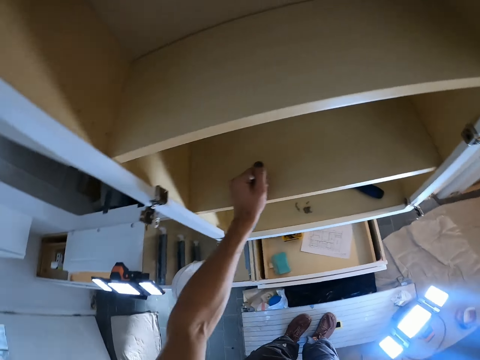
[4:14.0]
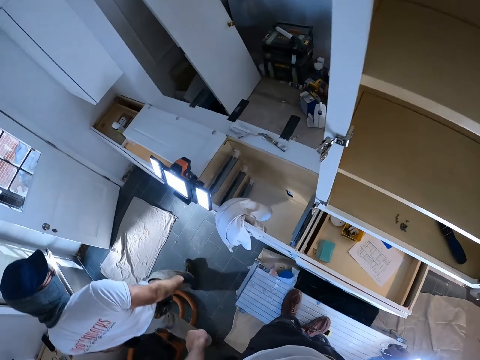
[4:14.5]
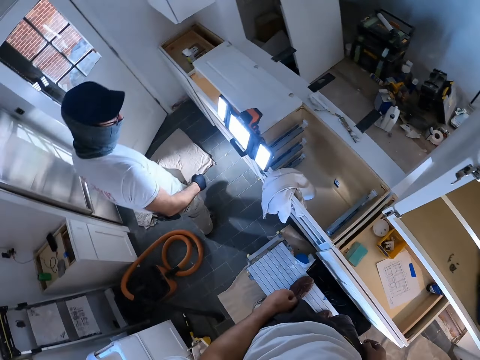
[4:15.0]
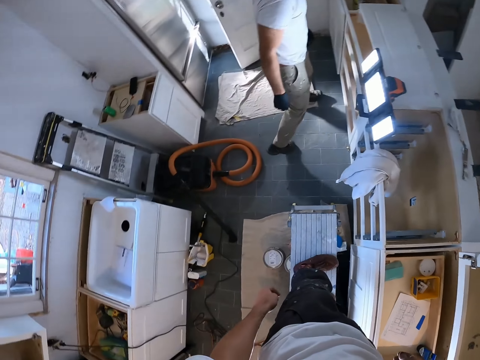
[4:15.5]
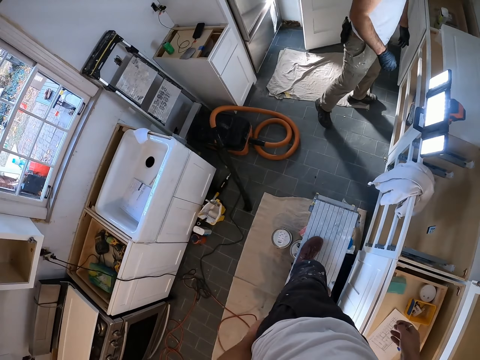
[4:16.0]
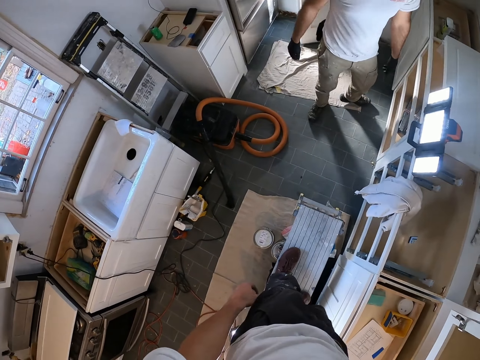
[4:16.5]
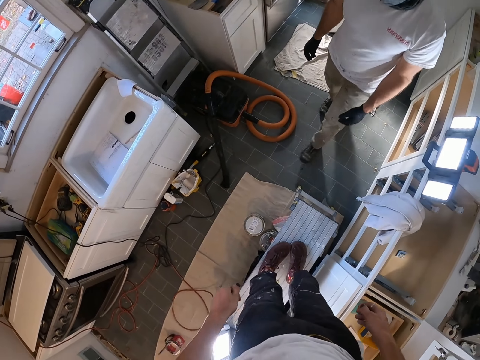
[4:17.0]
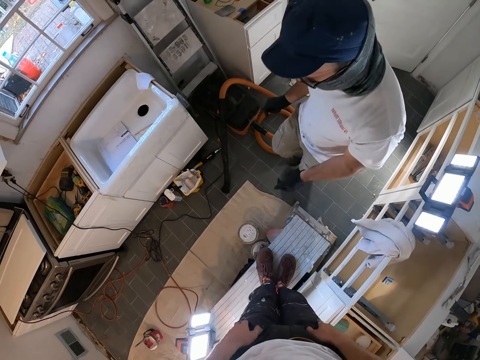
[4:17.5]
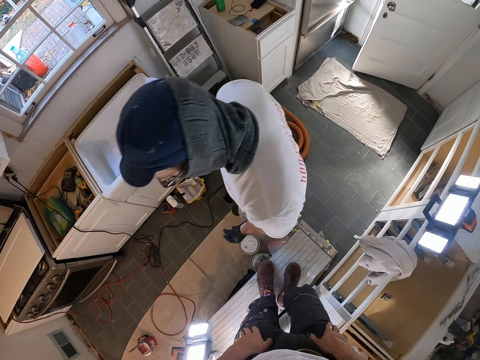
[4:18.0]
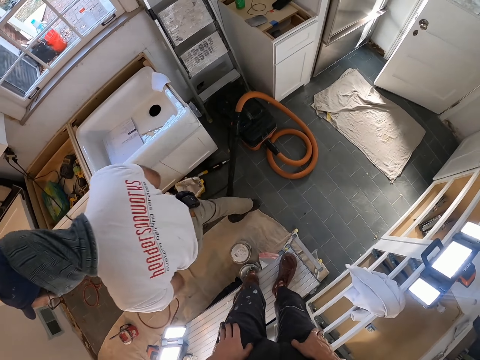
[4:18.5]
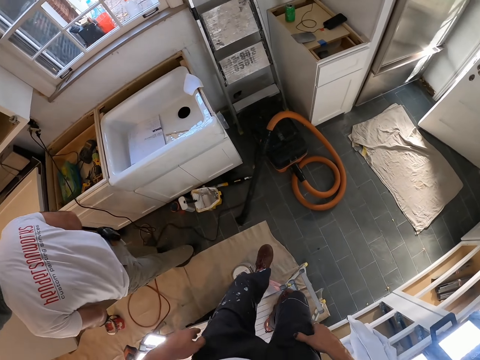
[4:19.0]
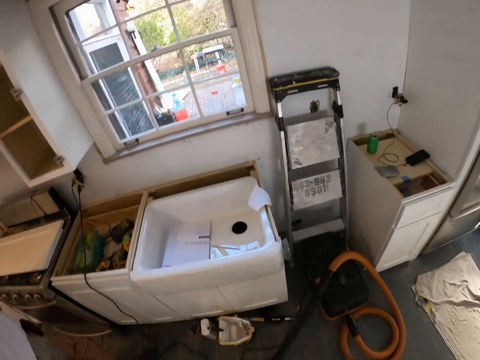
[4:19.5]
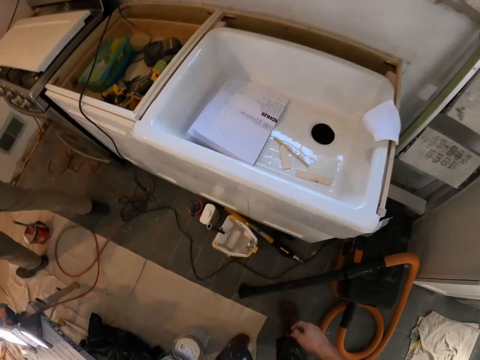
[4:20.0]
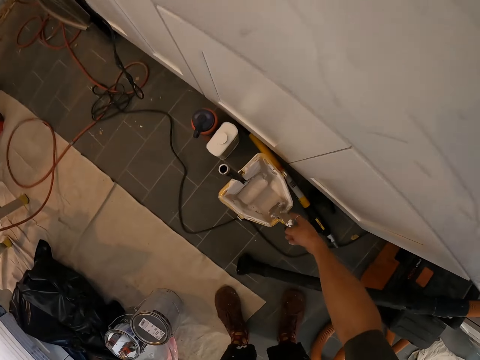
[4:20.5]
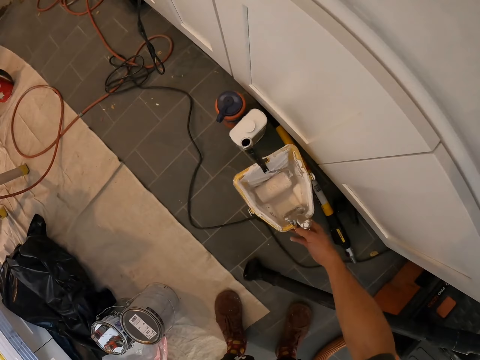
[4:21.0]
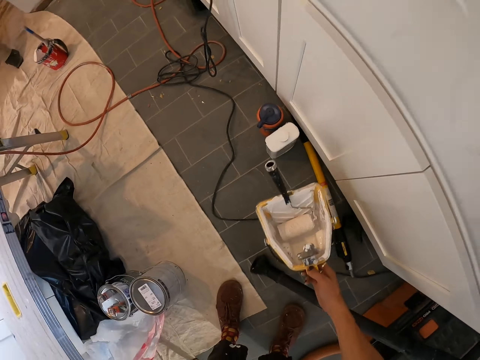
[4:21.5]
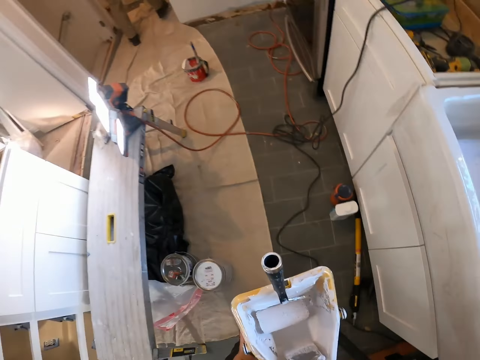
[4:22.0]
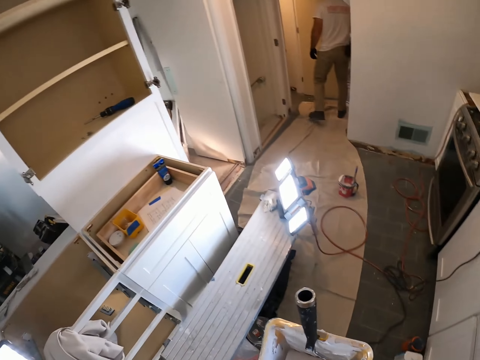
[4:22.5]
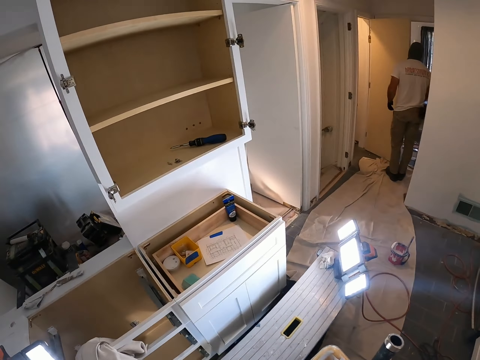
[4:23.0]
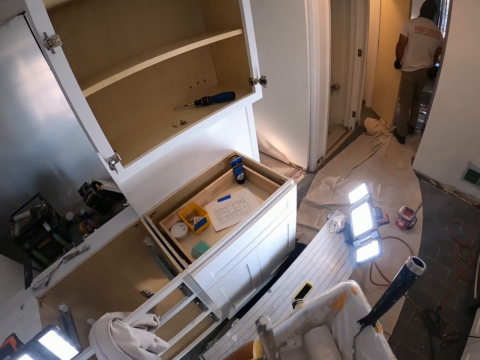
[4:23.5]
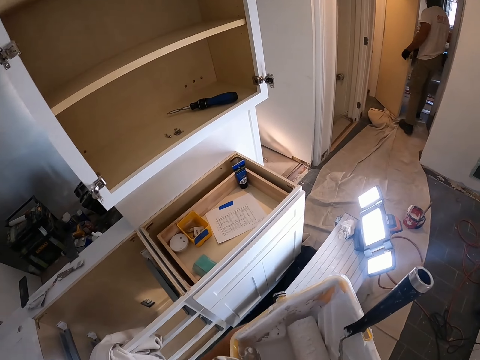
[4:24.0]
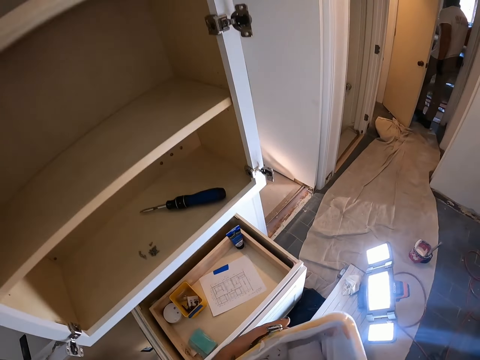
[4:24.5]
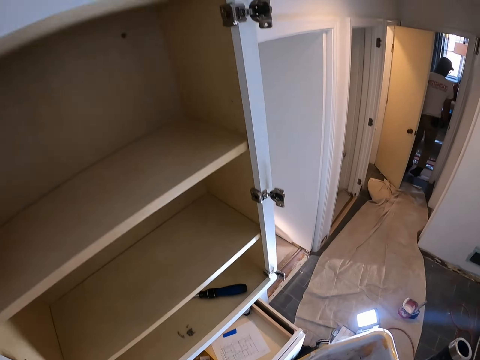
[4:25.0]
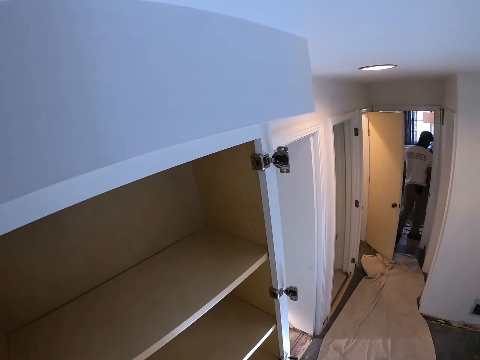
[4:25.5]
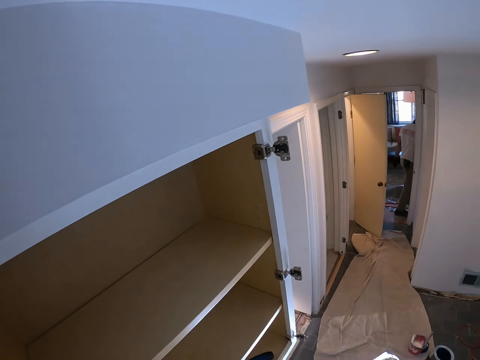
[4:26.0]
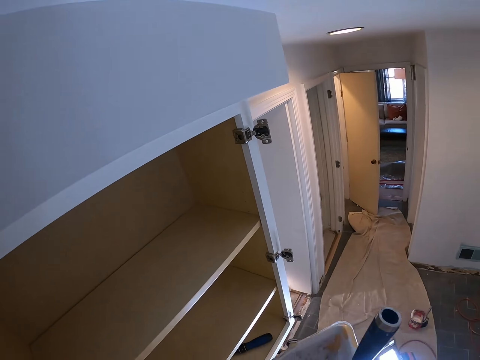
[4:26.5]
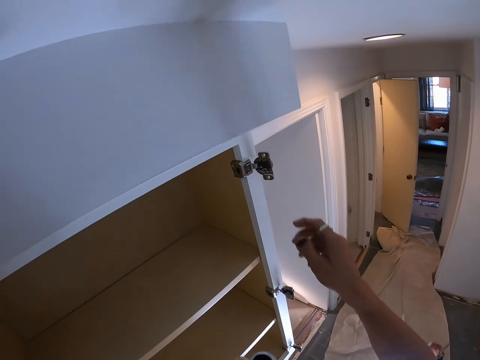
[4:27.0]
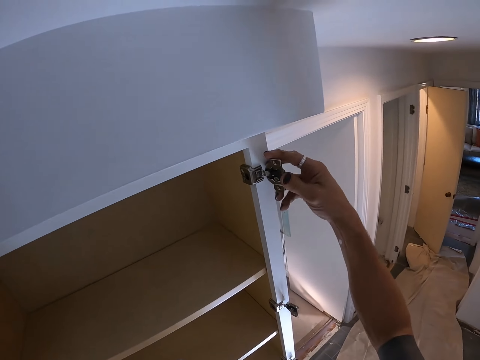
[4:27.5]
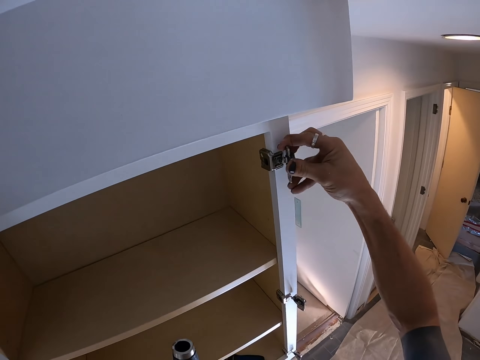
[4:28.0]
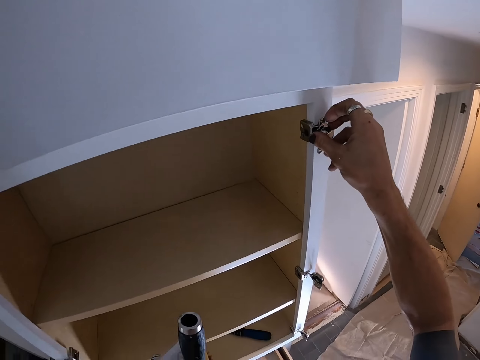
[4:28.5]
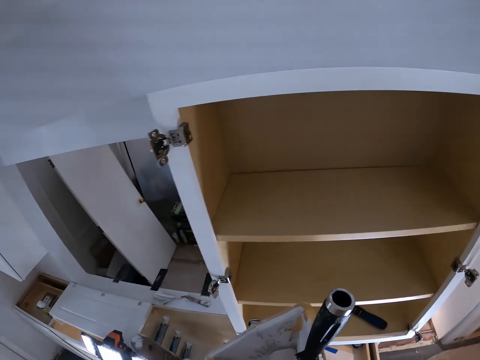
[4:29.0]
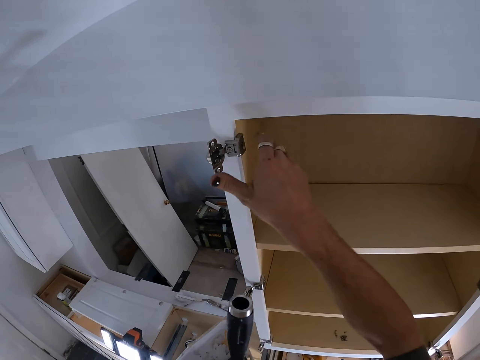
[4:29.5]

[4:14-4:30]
The camera wearer looks around. They descend the bench, walk in the room and pick up a can with paint. A man opens a door. The camera wearer climbs on the bench. They fold the door clips. They push the door hinges.

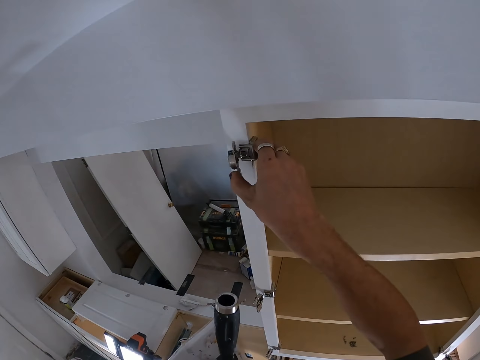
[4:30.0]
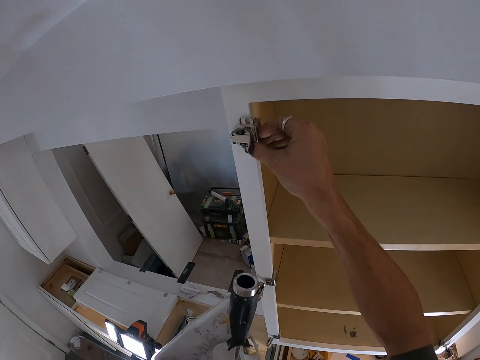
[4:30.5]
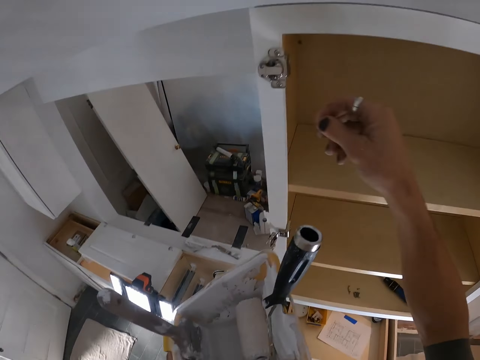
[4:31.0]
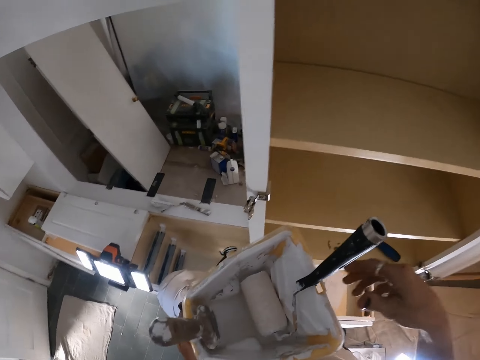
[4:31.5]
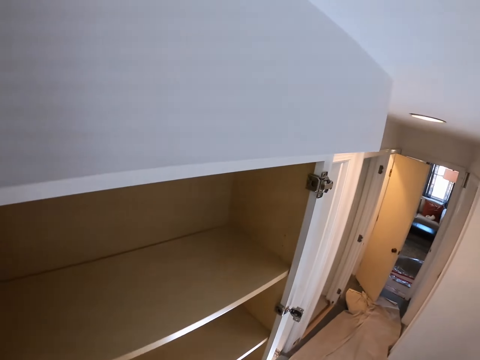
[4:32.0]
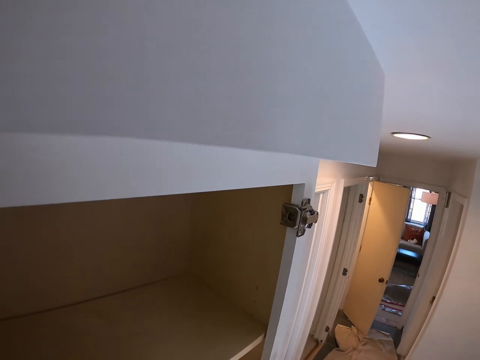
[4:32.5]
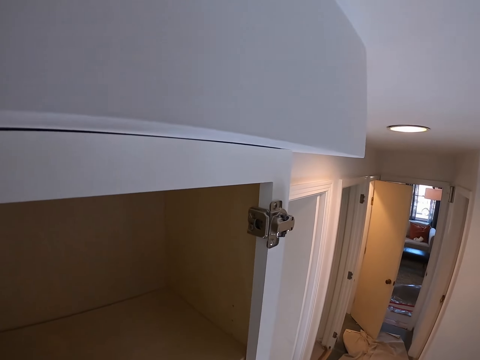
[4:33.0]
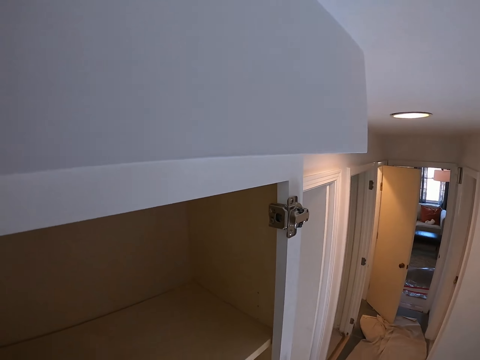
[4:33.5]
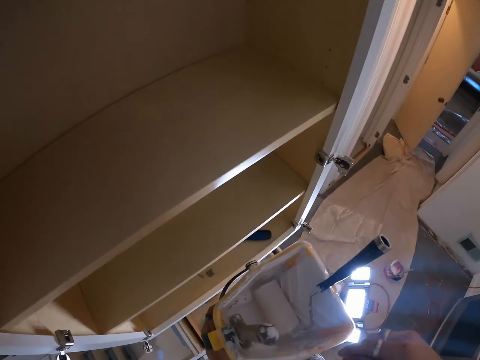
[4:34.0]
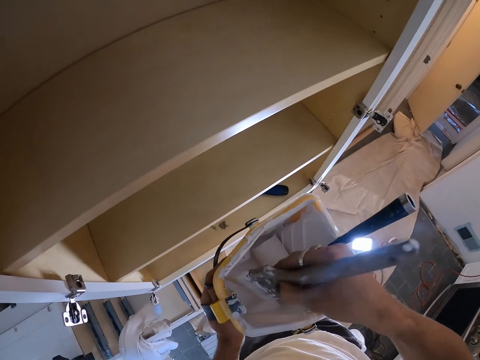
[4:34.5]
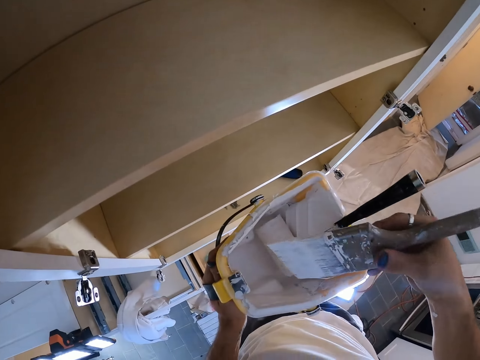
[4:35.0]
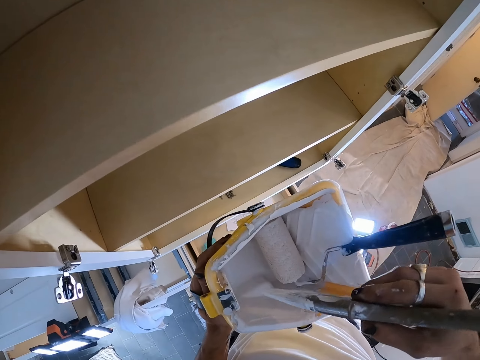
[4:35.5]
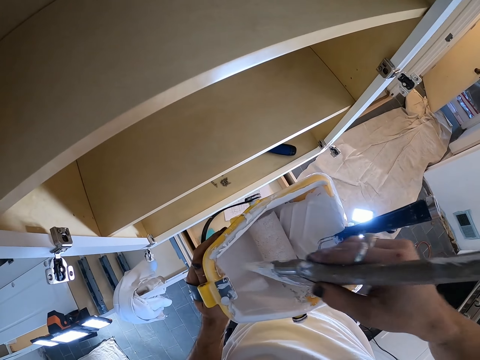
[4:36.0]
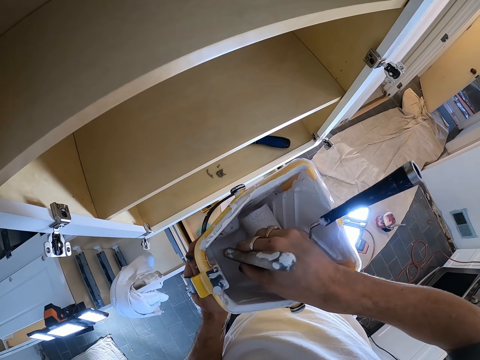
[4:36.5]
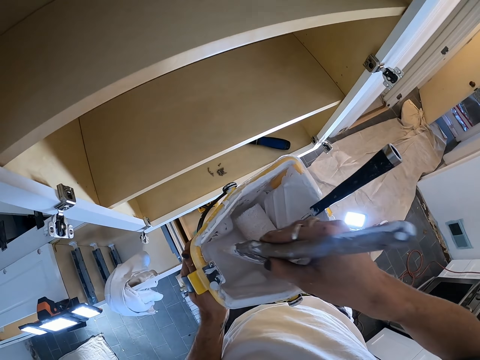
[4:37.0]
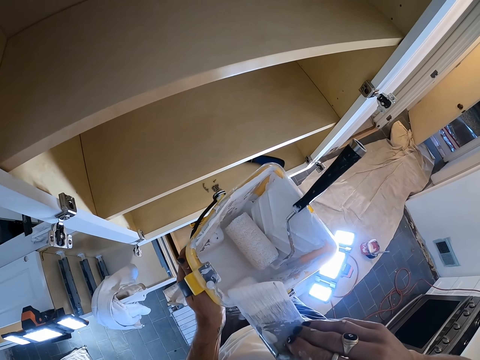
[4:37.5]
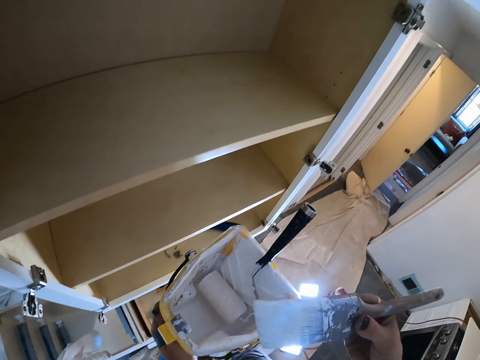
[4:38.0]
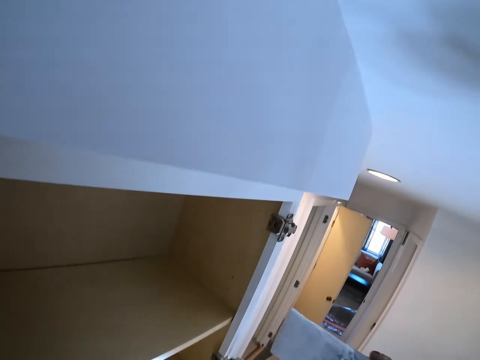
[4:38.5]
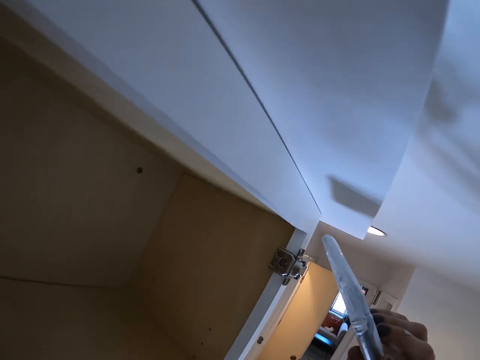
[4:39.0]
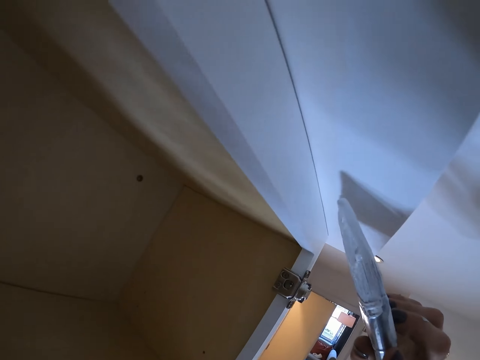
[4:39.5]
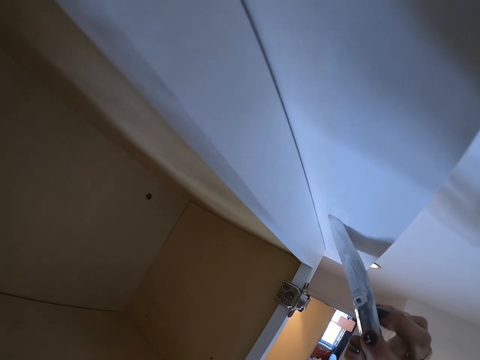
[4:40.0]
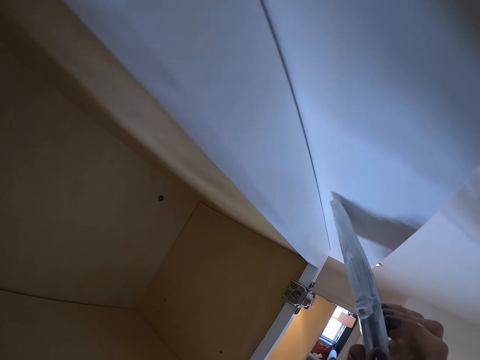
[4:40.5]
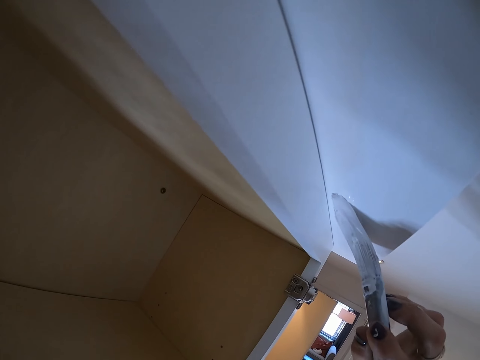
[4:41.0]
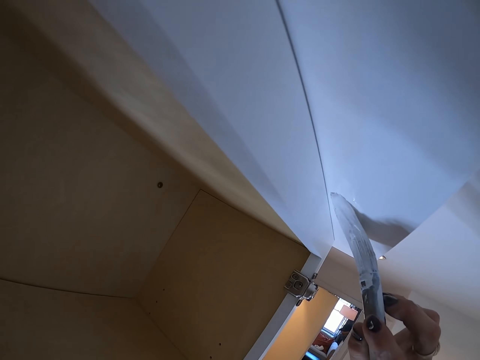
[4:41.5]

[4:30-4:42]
The camera wearer looks around. They pick up the paintbrush from the bucket of paint. They dip the paintbrush in the paint. They return paint in the can. They paint the wall. They paint the cupboard.
